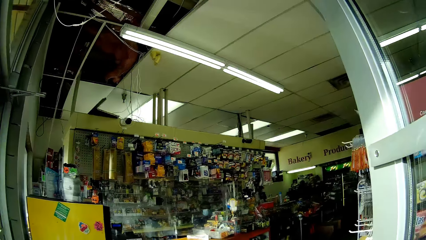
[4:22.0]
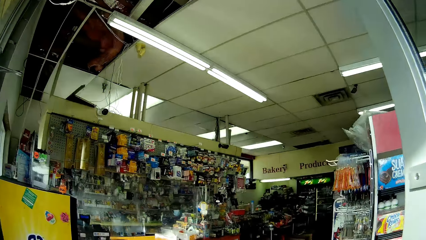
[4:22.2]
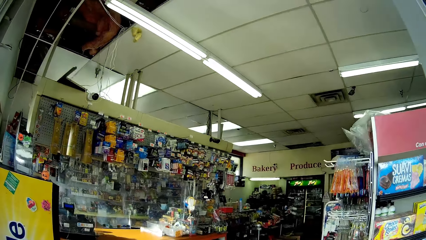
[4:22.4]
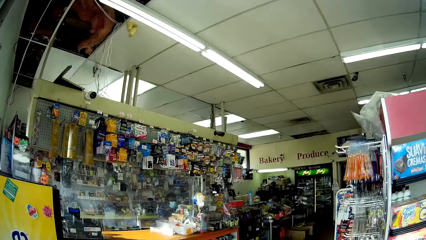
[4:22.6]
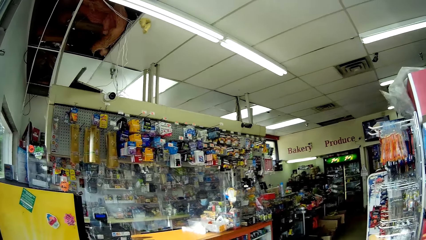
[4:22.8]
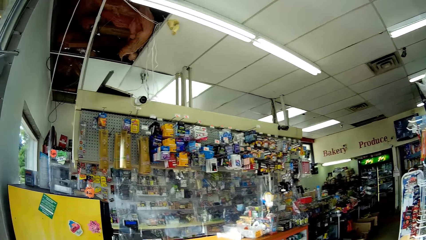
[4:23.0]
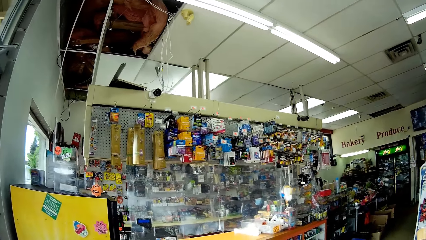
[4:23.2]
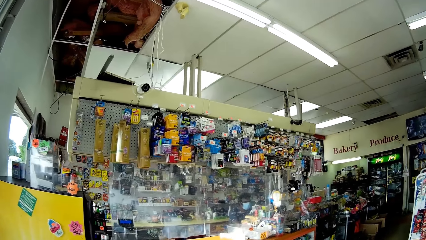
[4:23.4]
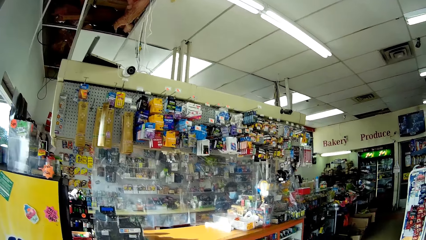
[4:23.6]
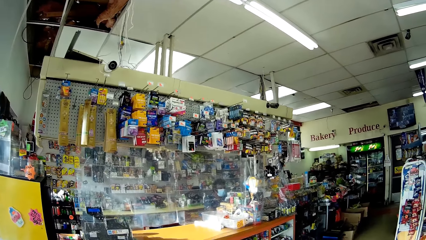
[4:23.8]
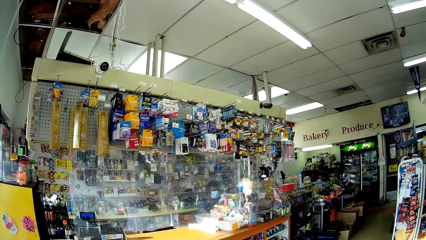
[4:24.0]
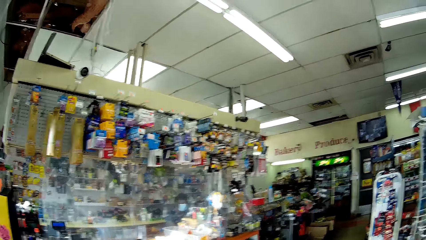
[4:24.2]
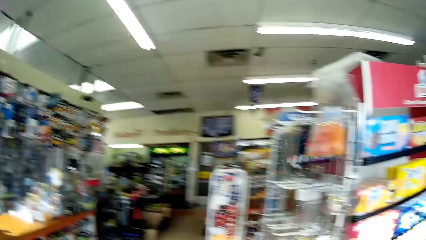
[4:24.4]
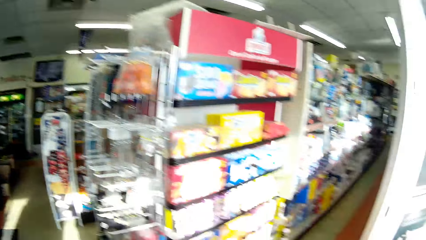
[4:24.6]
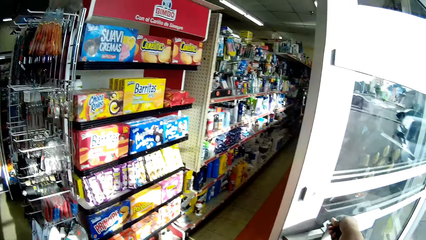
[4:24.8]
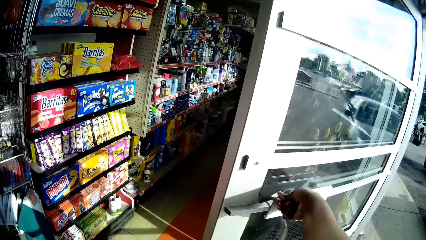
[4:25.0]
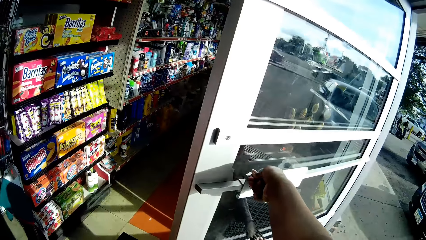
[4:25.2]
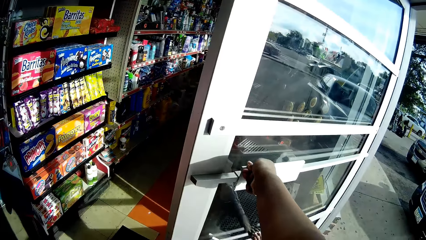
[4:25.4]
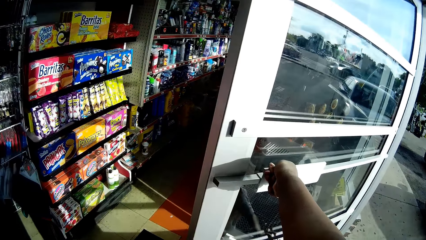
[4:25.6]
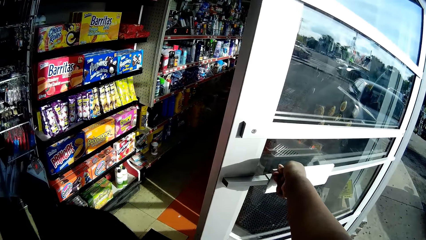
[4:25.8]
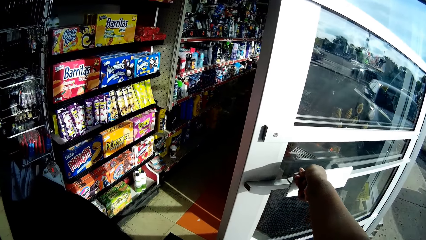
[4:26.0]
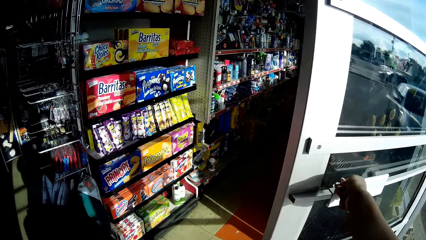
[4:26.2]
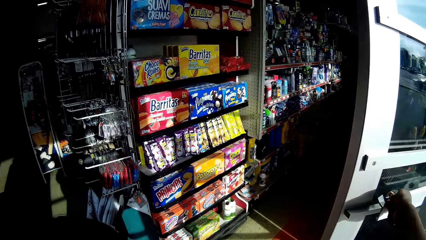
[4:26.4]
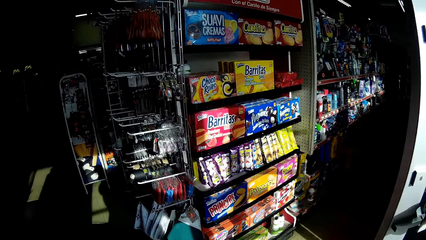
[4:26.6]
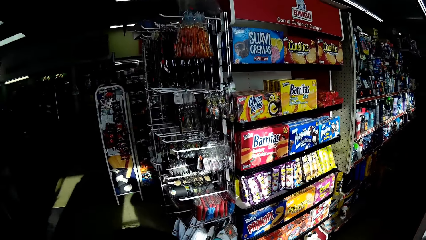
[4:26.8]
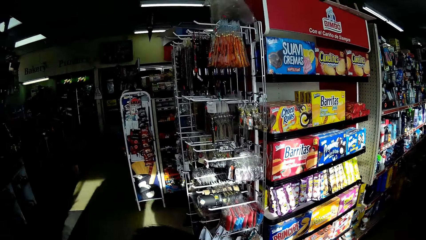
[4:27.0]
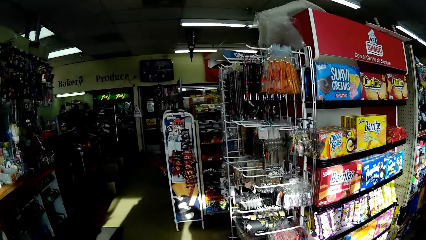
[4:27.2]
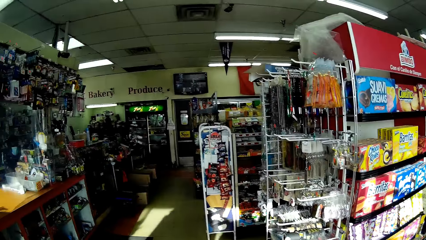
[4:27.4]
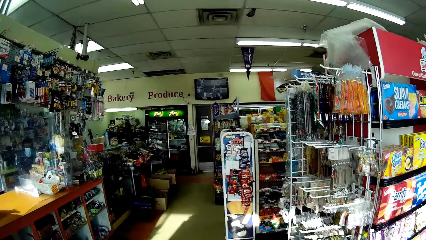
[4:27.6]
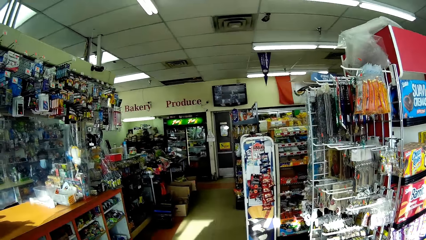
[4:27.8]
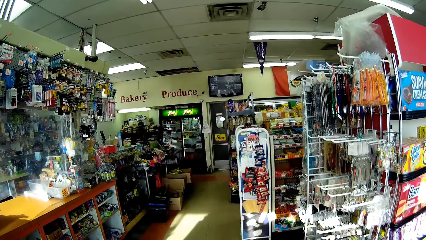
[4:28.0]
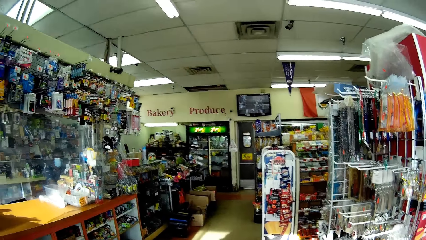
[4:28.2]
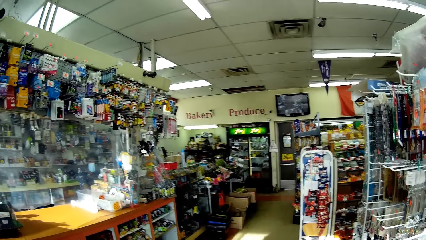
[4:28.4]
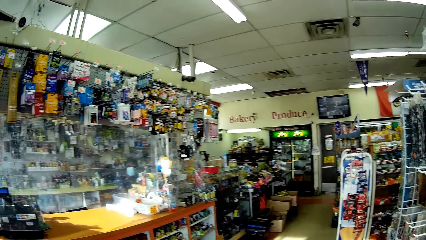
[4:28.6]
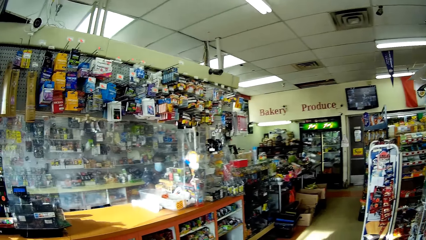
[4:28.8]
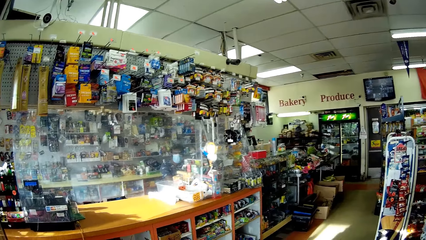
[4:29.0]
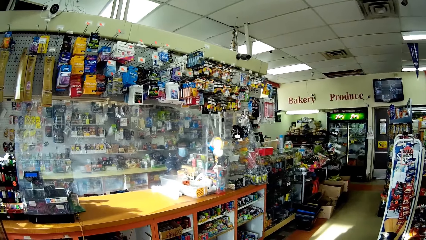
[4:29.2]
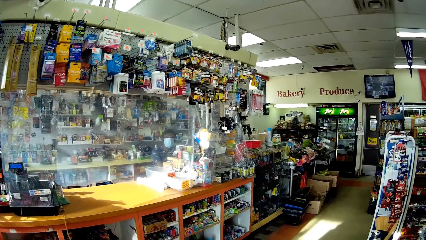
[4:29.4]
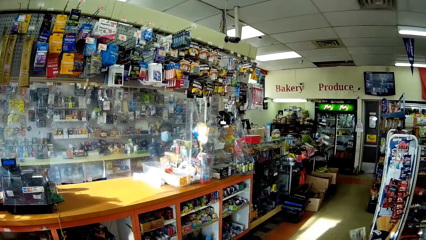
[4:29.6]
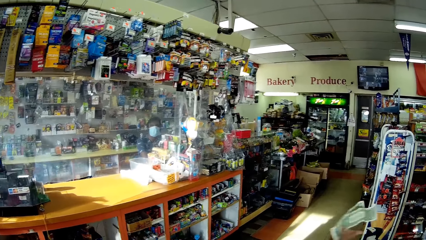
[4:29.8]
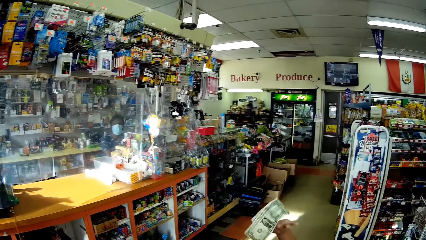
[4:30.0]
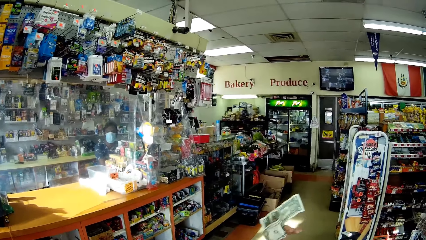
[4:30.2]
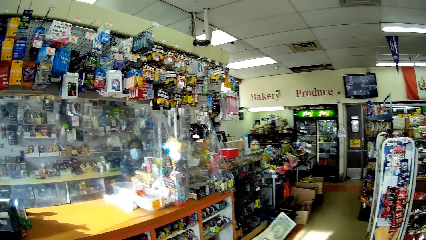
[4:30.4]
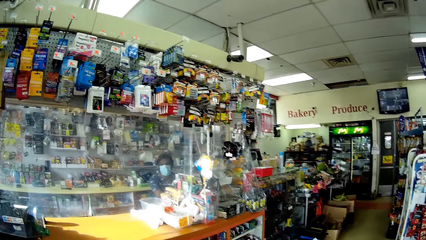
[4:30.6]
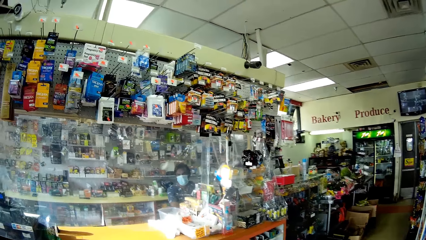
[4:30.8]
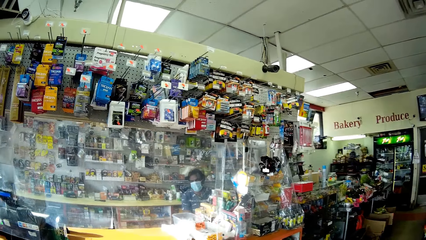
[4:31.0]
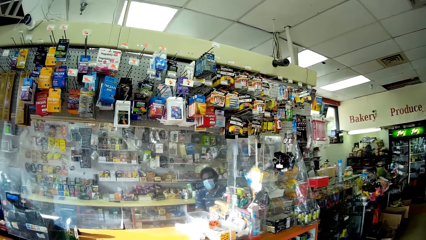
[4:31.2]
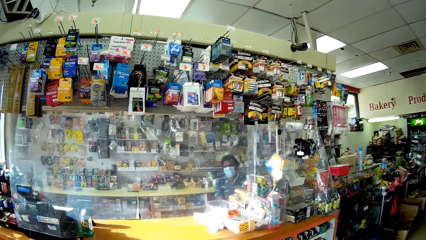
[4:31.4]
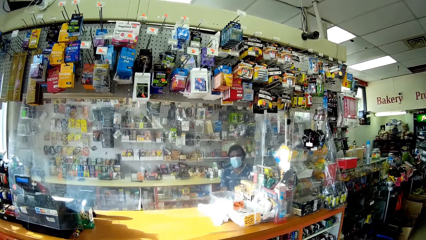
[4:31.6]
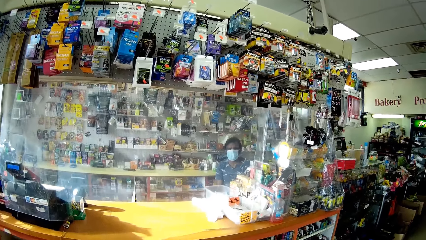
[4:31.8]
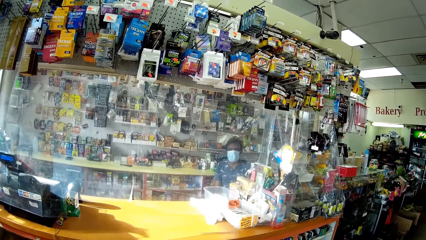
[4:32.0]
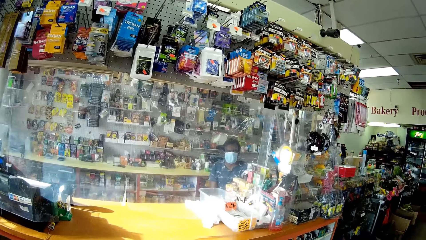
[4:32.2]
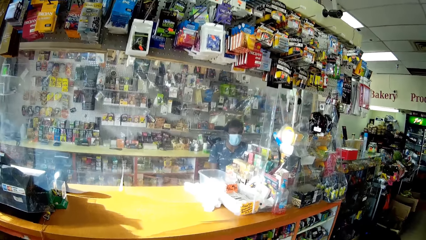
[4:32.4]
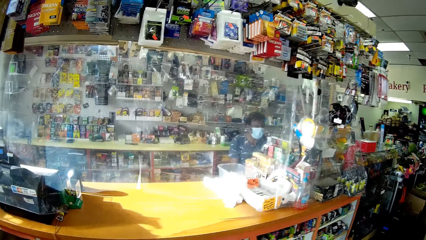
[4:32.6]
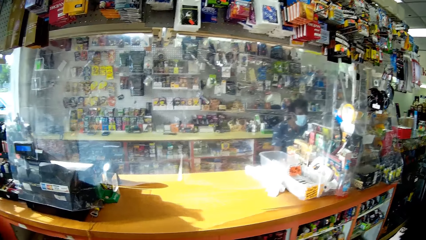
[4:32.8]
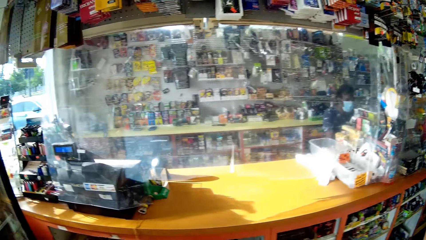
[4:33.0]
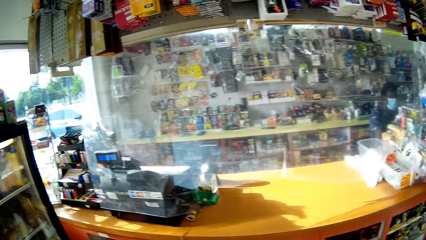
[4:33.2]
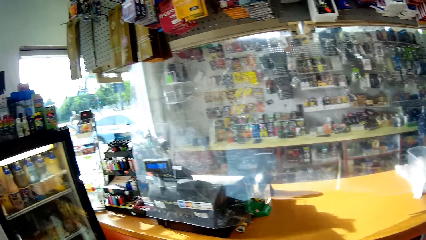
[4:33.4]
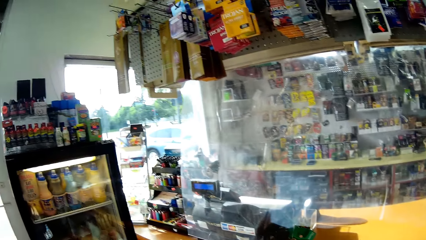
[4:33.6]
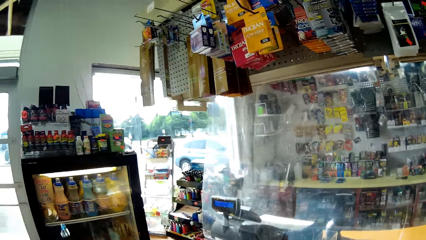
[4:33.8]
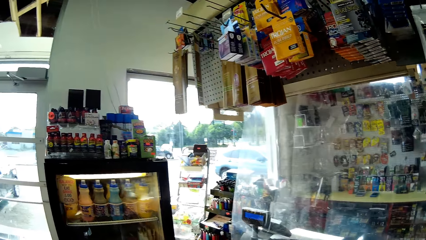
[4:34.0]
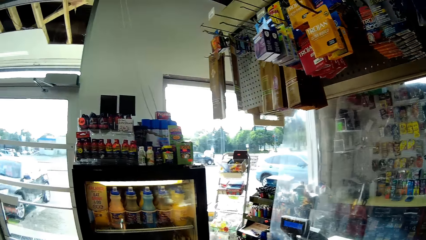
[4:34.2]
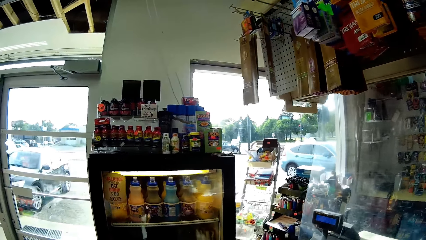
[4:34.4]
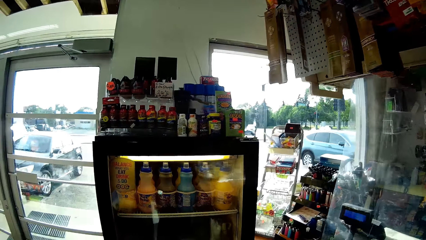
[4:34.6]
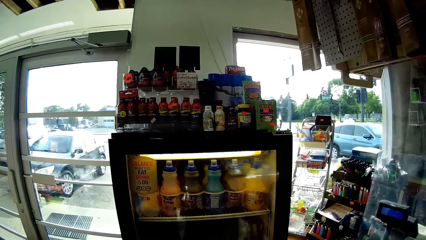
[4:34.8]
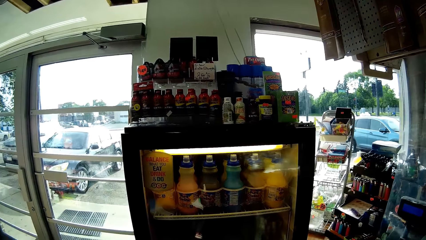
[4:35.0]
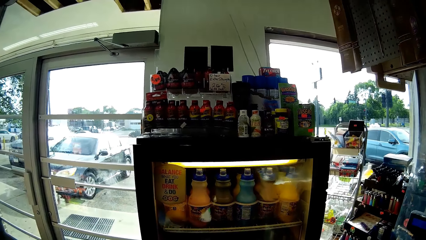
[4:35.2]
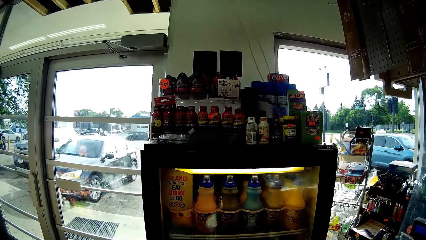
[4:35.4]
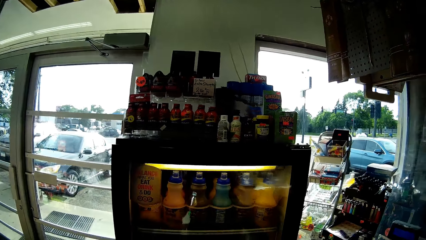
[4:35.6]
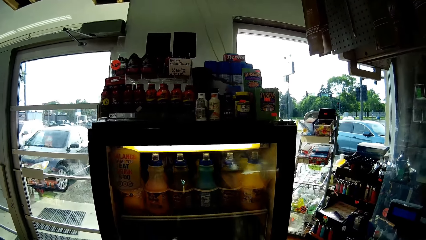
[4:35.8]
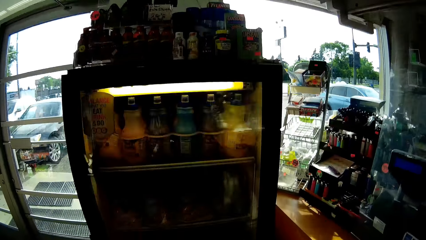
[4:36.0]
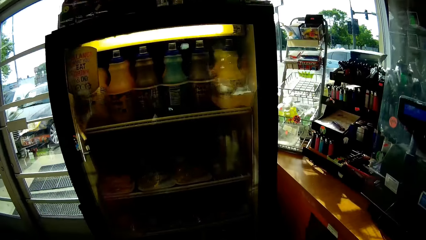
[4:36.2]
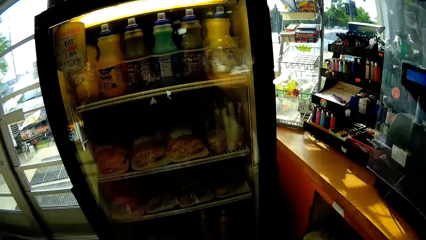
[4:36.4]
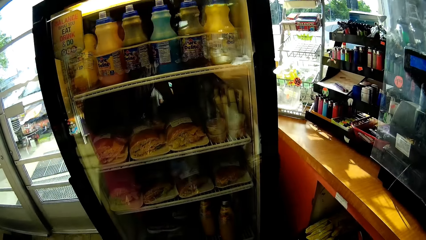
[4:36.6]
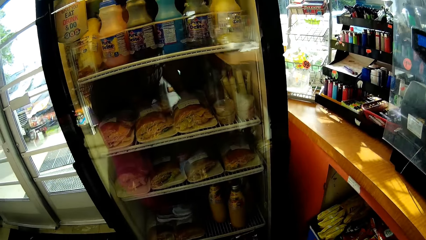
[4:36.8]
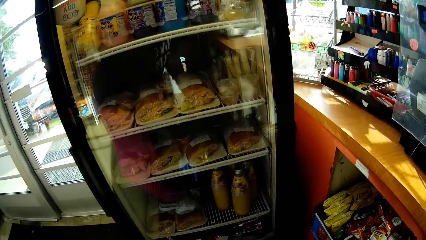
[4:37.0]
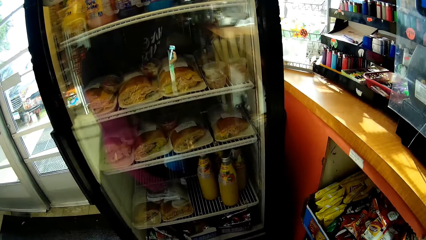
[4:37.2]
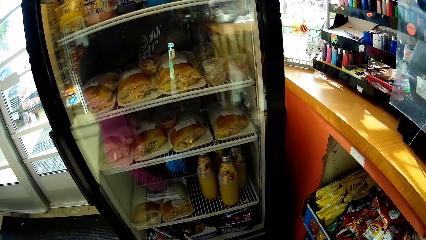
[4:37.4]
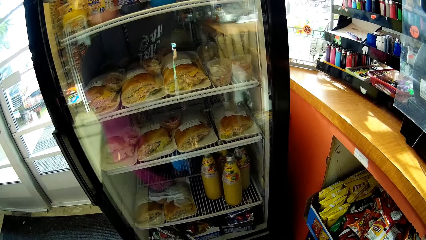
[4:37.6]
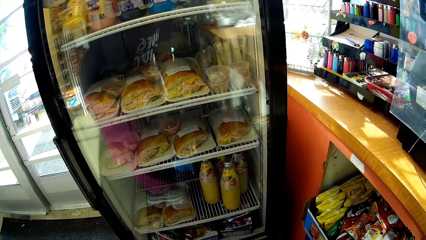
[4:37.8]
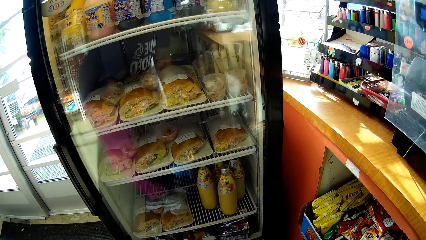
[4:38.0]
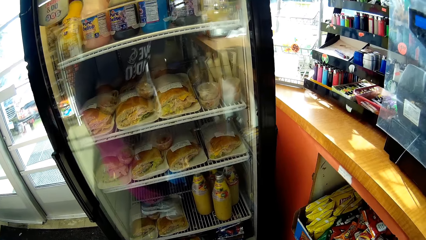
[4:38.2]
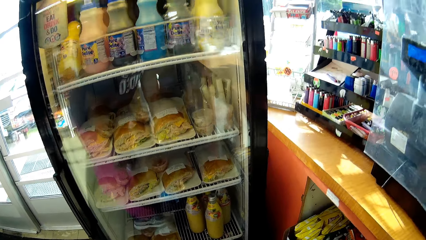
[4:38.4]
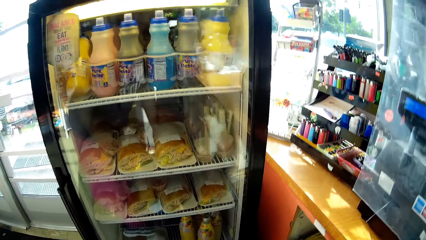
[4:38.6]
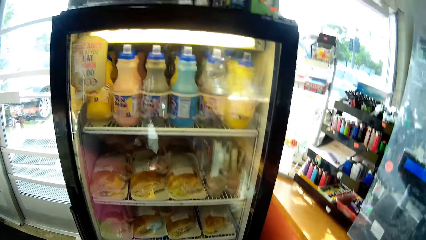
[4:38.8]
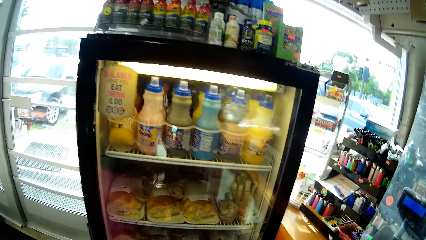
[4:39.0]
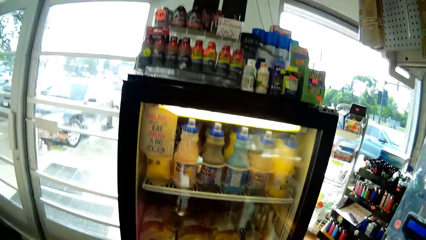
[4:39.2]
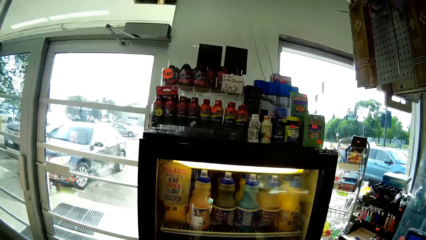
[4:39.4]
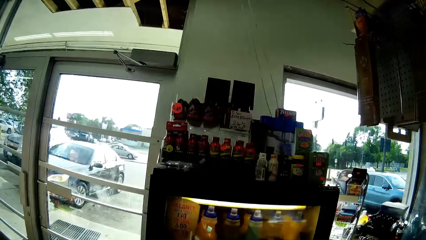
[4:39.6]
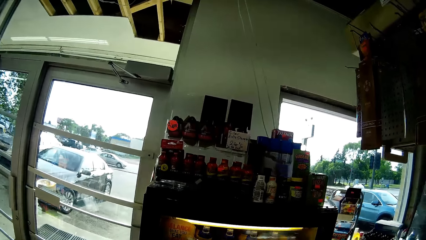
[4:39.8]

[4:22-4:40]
The camera wearer greets the cashier in the grocery store. They enter a shop. The cashier interacts with the camera wearer. The camera wearer talks to the kids. They open a fridge.
